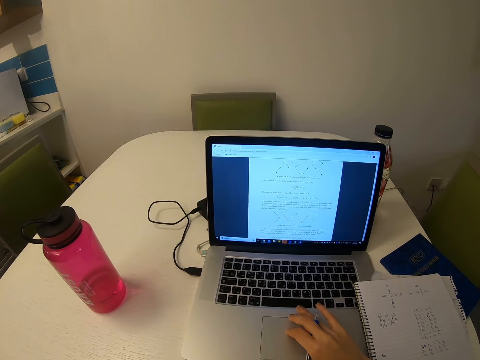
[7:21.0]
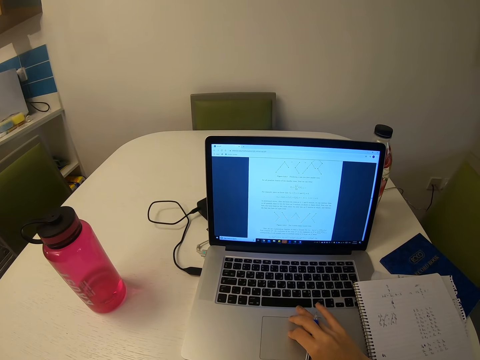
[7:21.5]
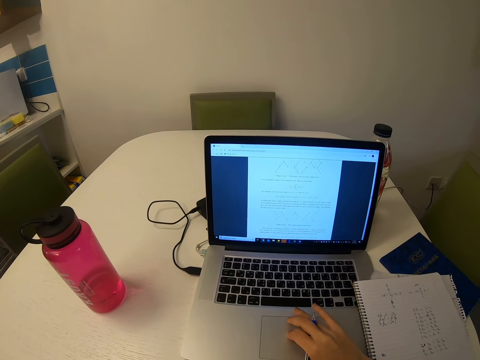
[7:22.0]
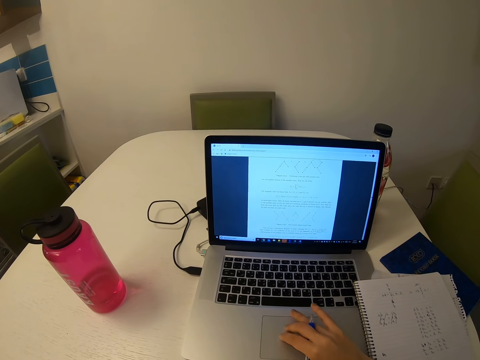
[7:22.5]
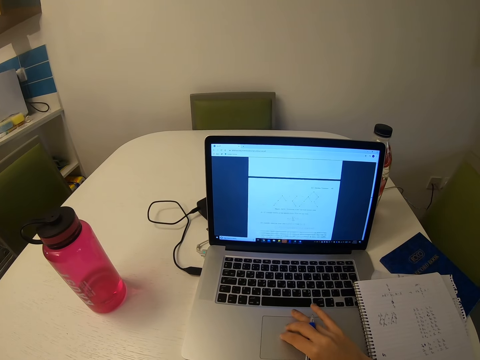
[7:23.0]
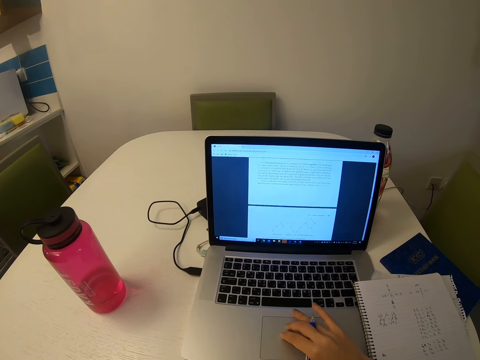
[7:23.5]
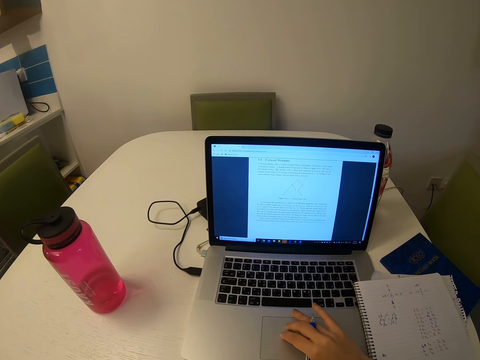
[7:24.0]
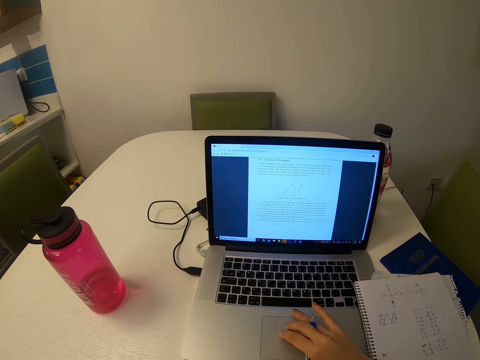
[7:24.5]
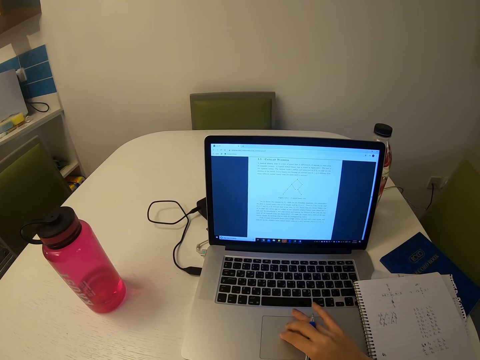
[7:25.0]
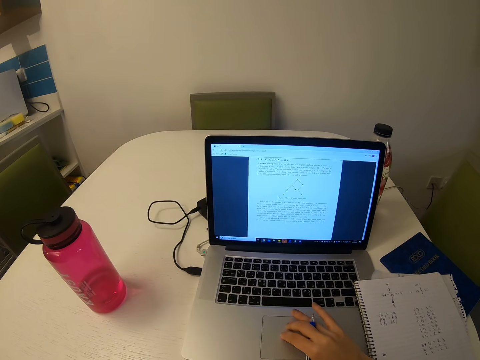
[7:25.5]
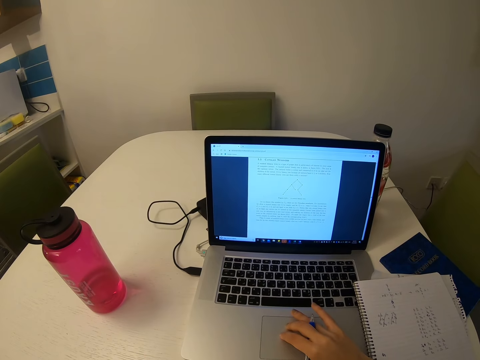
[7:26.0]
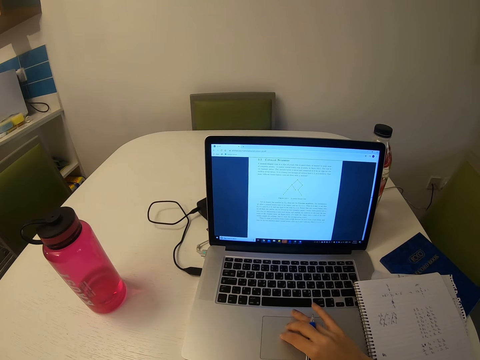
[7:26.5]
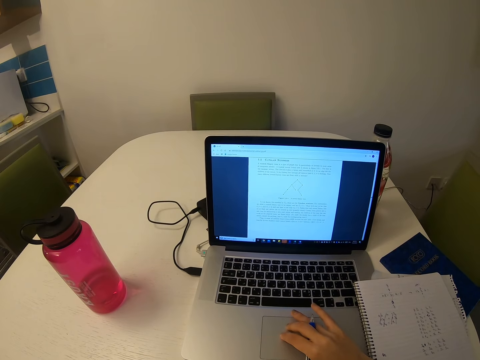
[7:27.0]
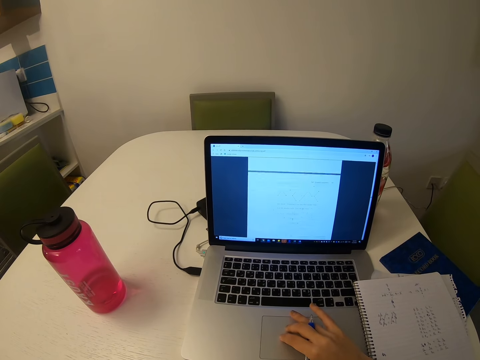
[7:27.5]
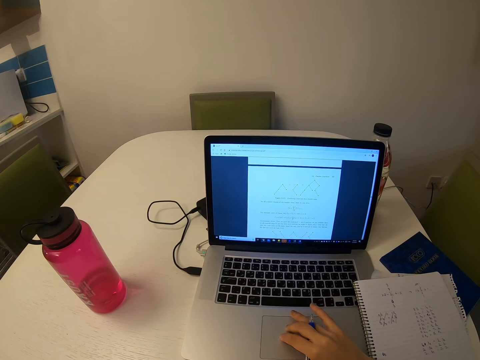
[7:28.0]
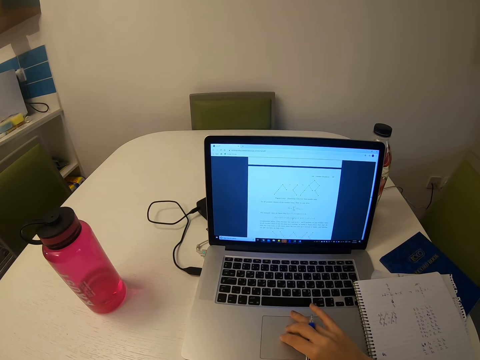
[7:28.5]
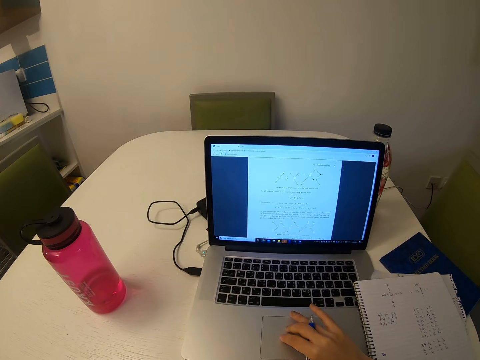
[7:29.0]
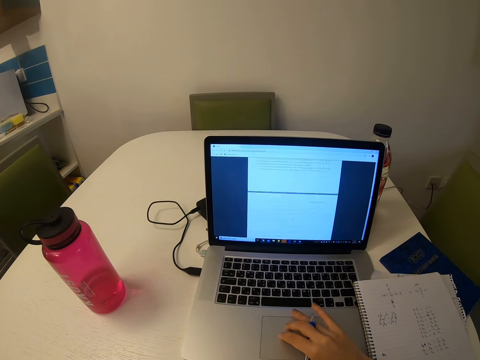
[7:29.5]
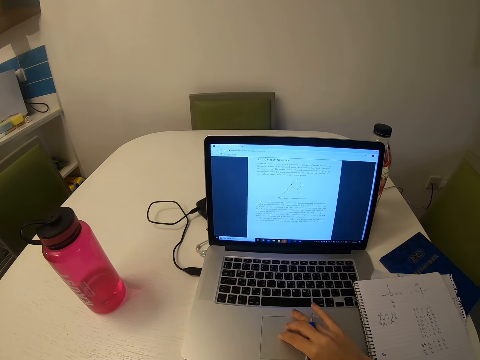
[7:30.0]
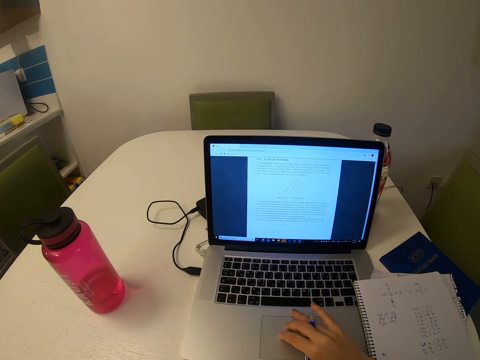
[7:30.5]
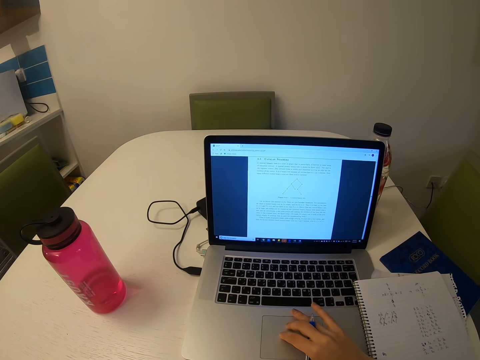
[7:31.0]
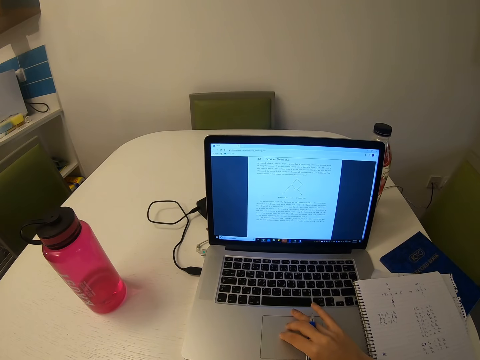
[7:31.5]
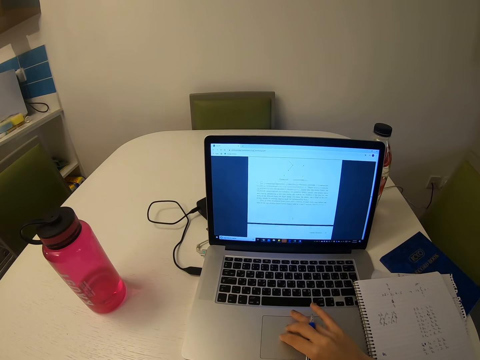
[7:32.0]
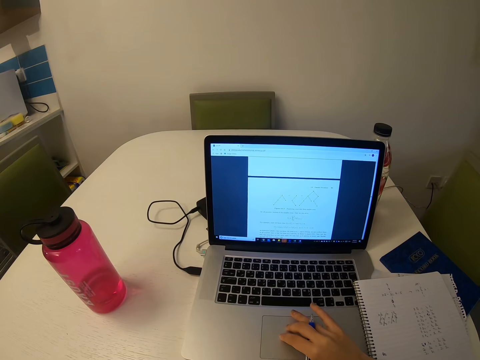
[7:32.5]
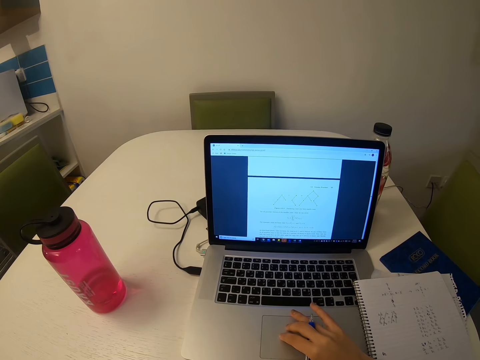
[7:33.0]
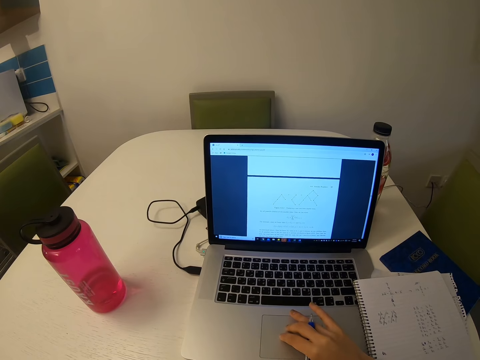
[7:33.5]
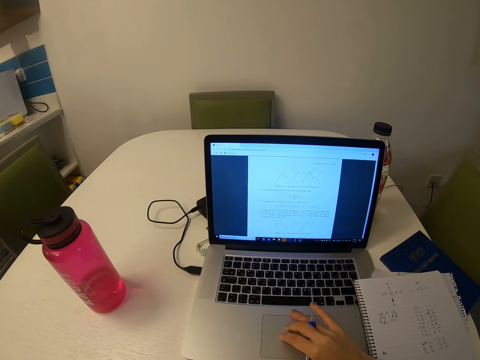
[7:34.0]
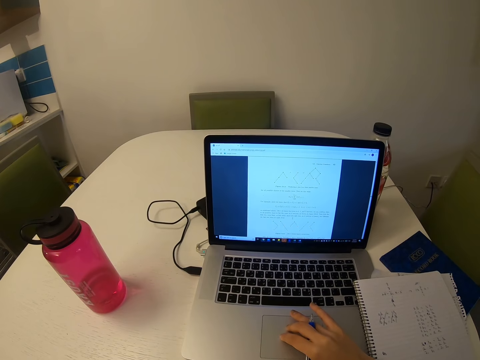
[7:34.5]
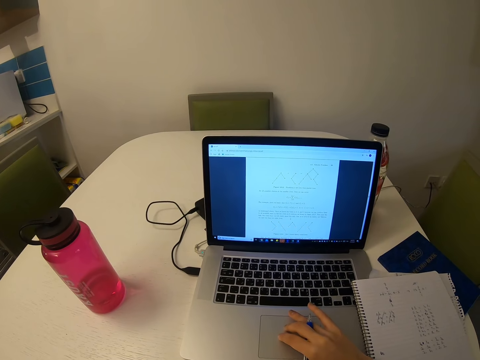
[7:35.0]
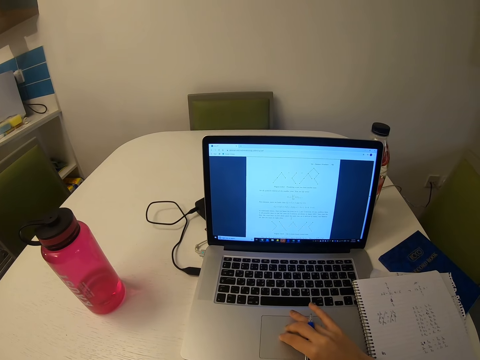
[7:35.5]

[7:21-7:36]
The camera wearer scrolls the laptop. They read the notes in the computer. They scroll the laptop. They read the notes in the computer.

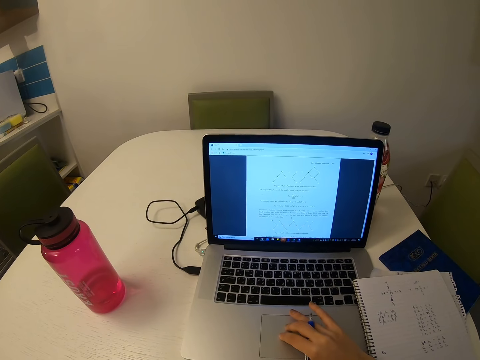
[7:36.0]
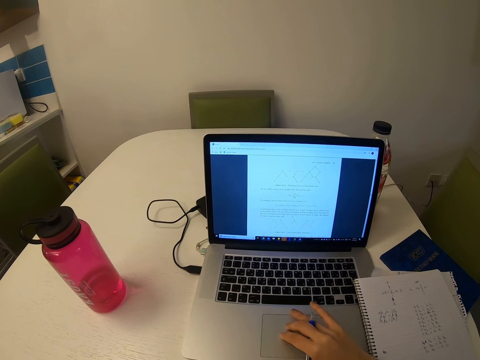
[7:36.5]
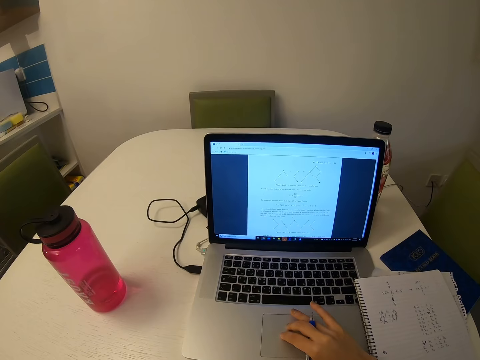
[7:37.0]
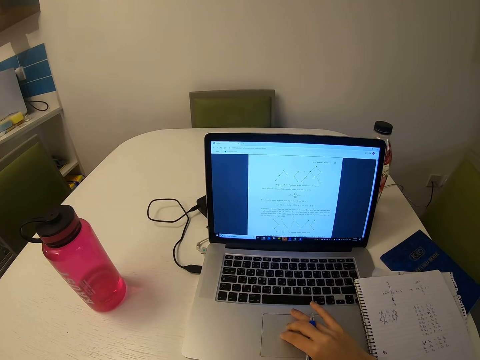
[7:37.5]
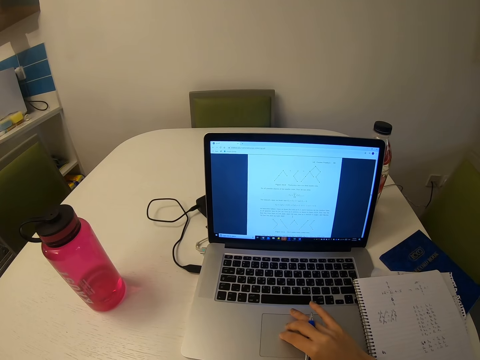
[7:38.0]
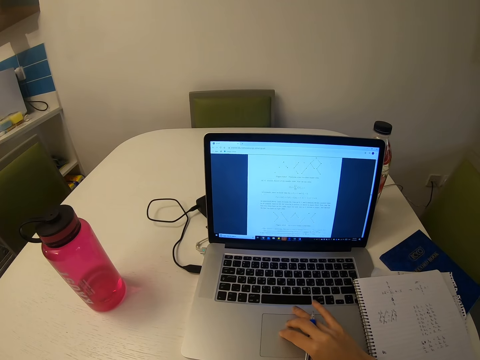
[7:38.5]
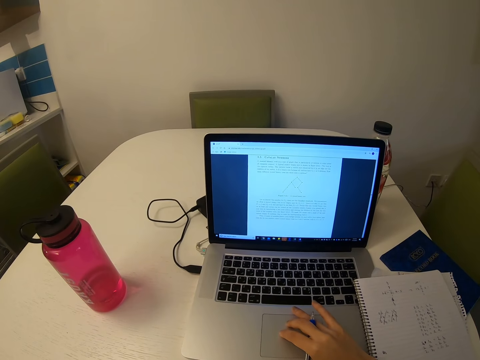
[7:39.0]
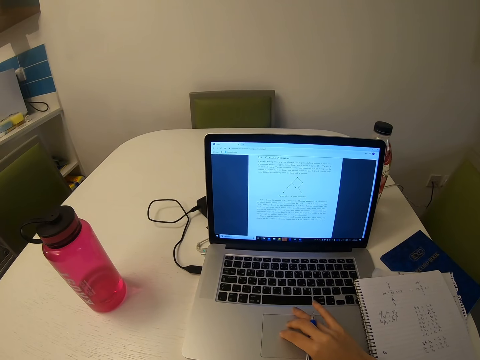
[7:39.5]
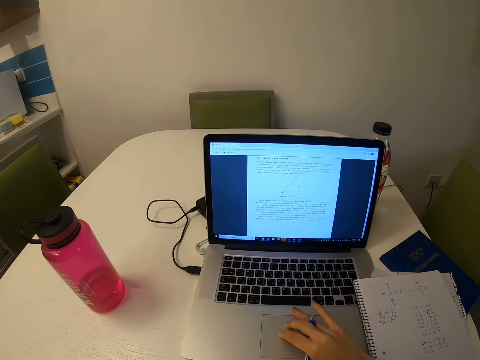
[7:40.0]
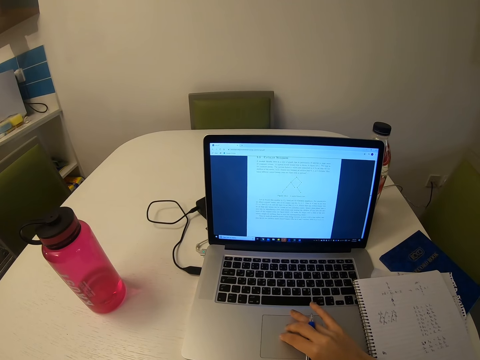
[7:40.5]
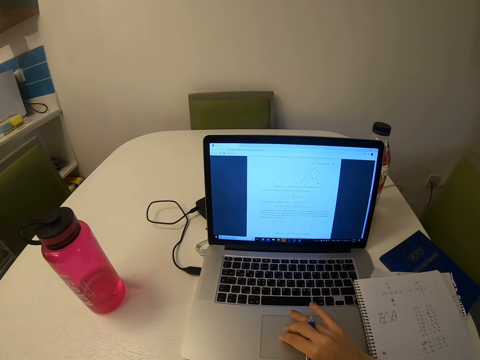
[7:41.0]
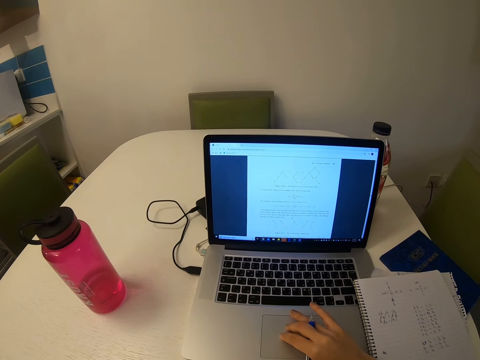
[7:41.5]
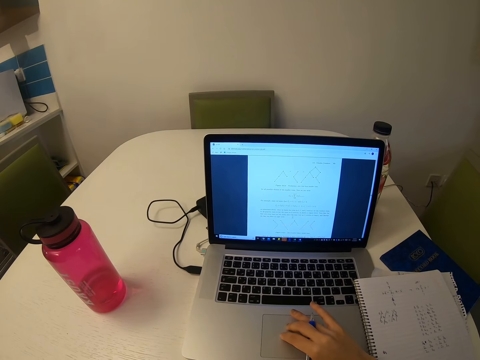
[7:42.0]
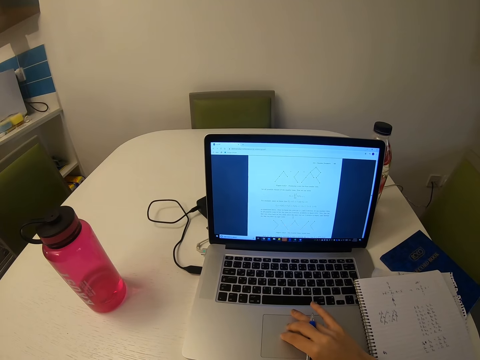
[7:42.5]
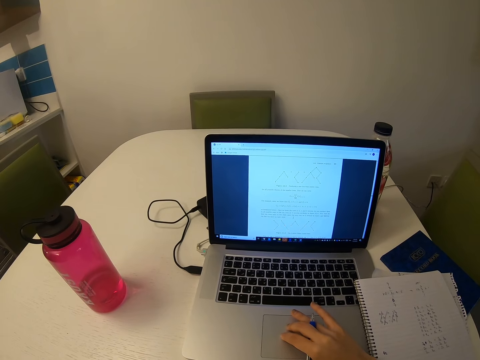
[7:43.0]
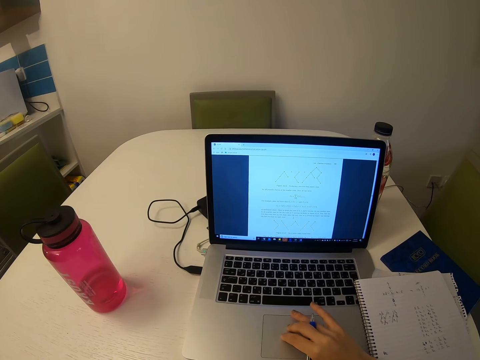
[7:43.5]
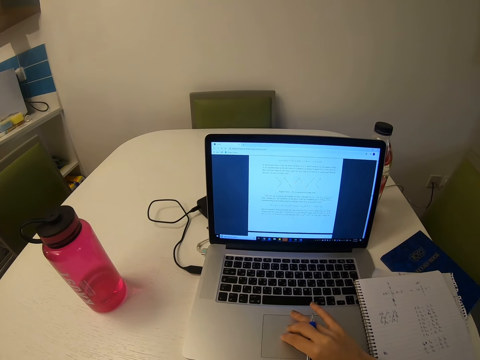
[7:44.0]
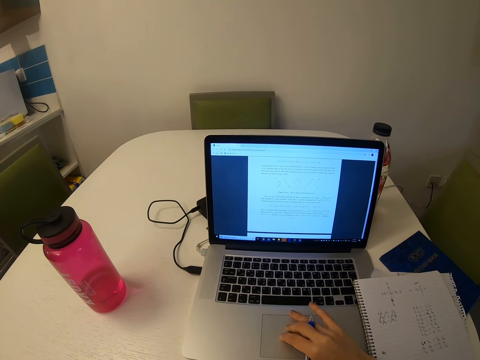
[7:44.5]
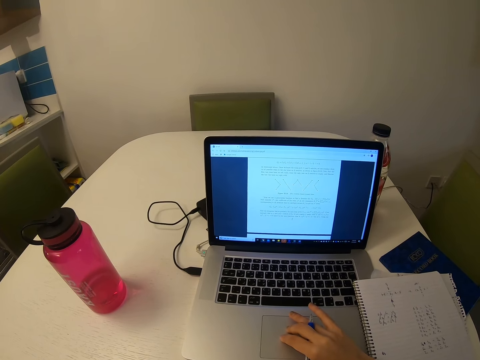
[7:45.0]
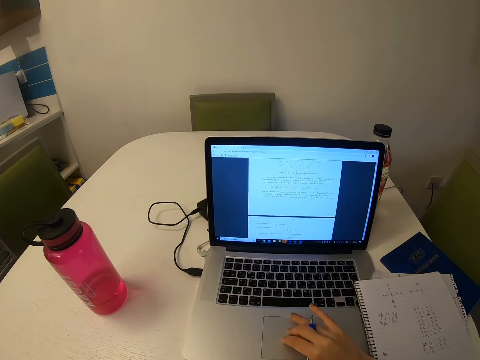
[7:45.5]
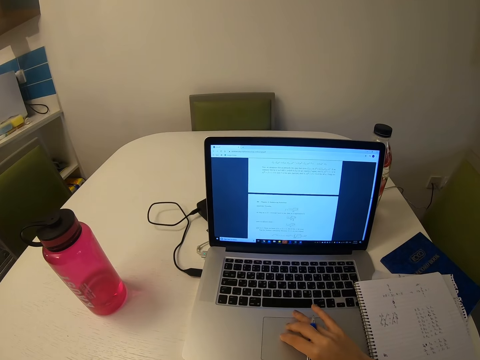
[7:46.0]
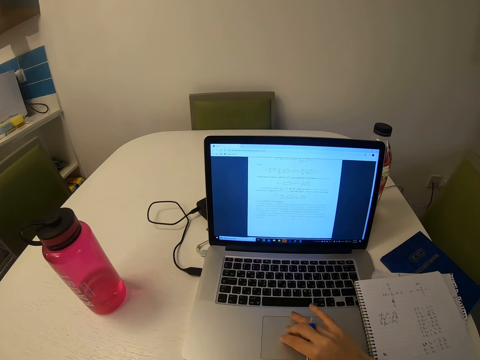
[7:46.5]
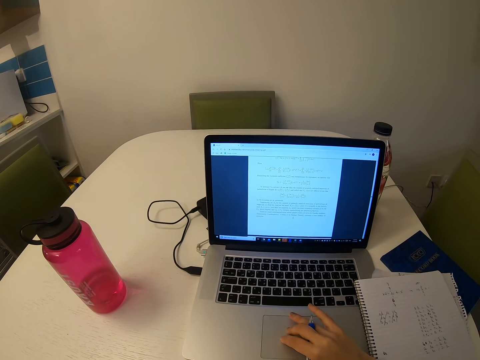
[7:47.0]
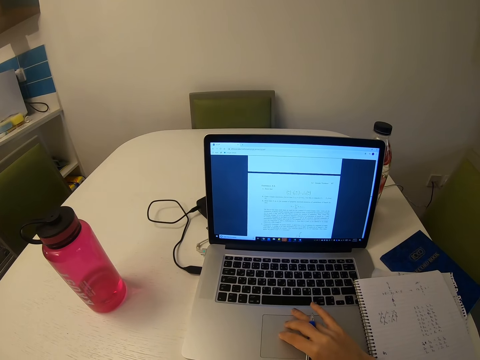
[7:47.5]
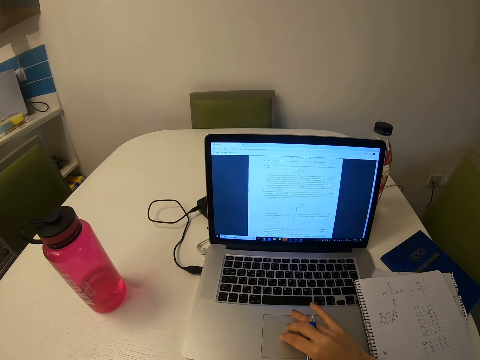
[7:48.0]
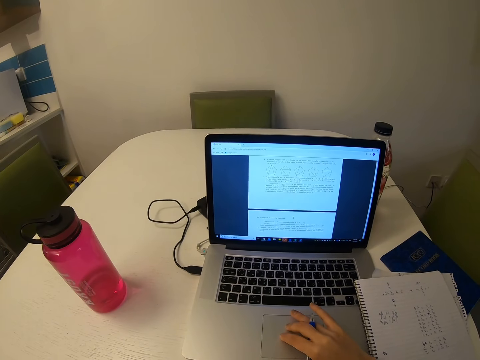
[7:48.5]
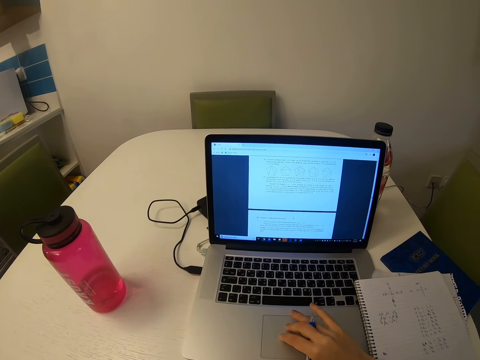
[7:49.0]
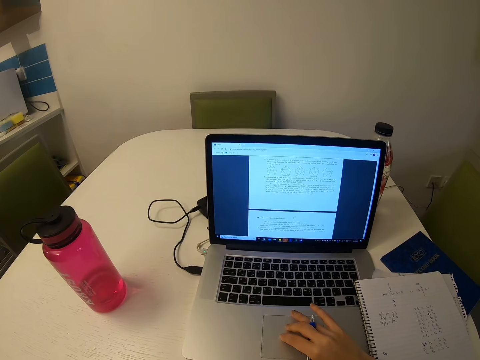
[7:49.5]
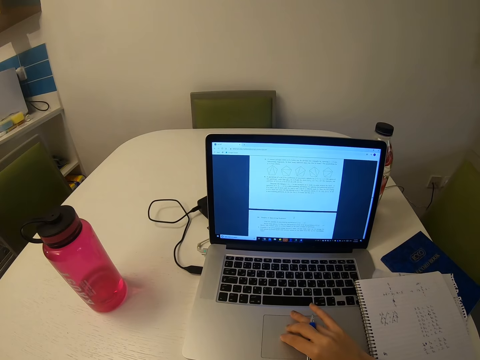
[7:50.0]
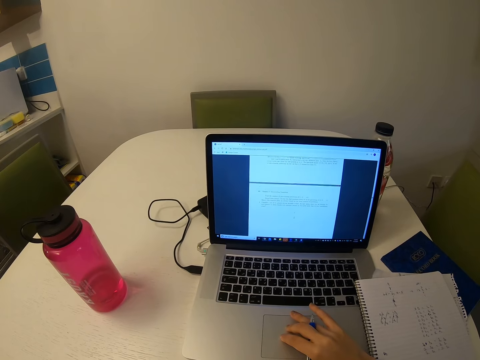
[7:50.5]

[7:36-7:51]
The camera wearer scrolls the laptop. They read the notes in the computer. They scroll the laptop. They read the notes in the computer. They scroll the laptop.
